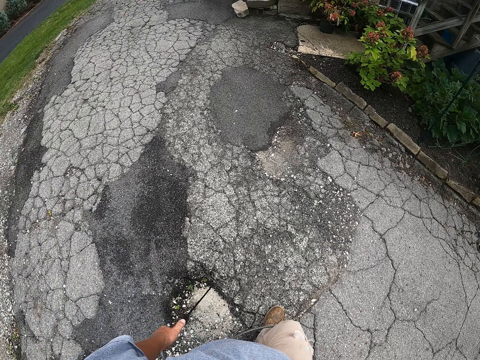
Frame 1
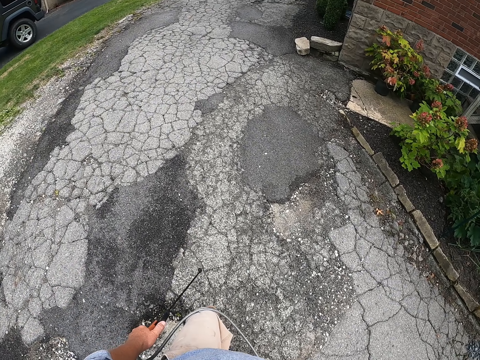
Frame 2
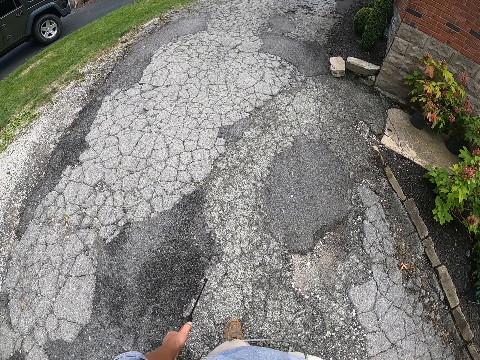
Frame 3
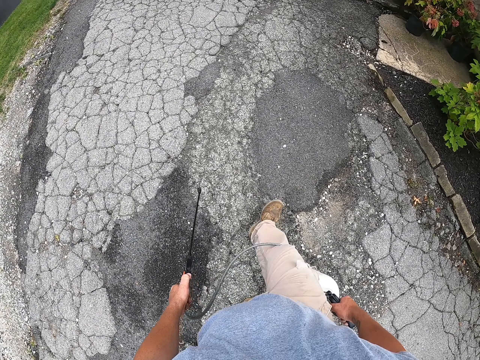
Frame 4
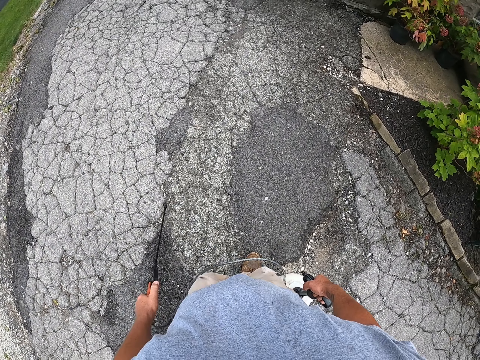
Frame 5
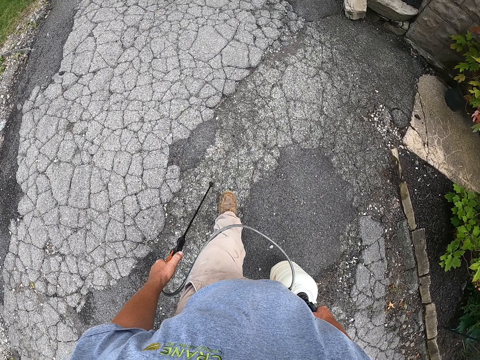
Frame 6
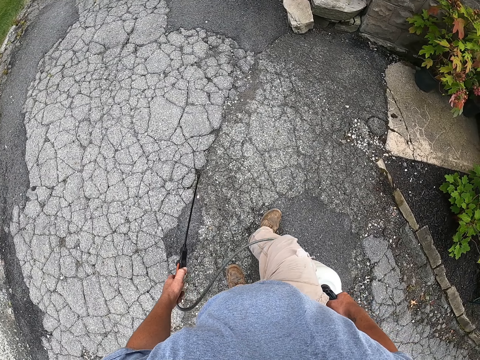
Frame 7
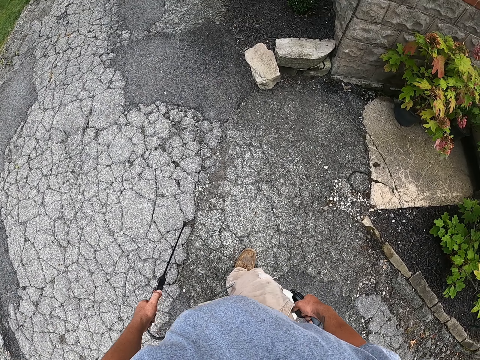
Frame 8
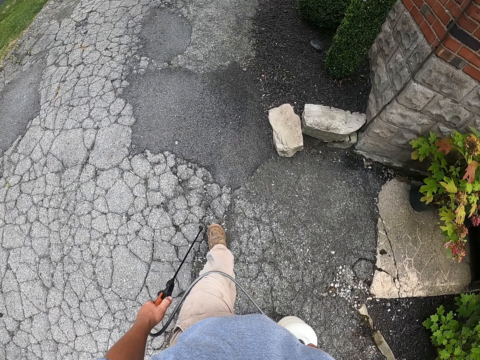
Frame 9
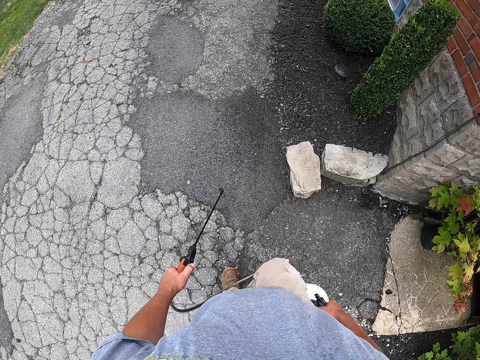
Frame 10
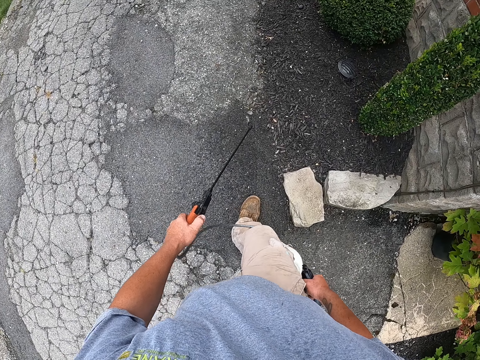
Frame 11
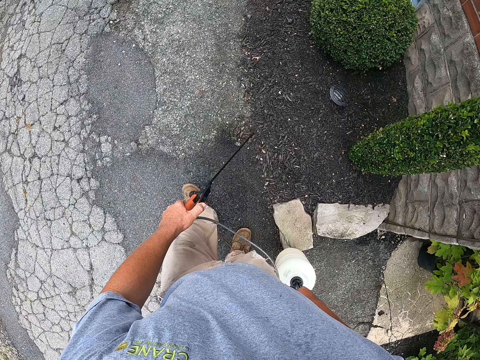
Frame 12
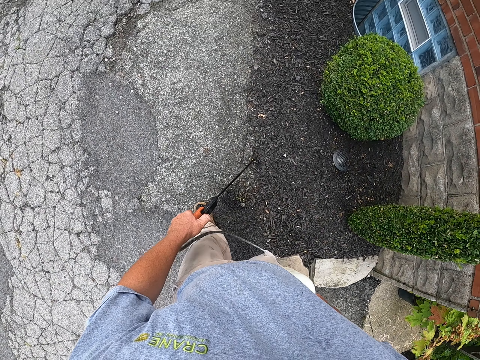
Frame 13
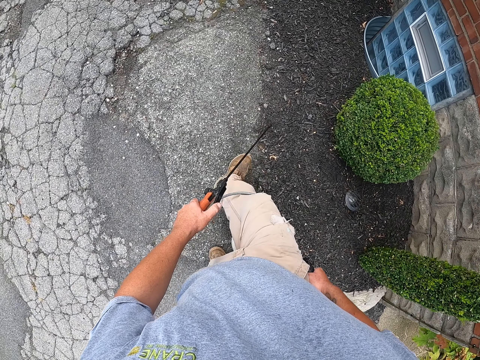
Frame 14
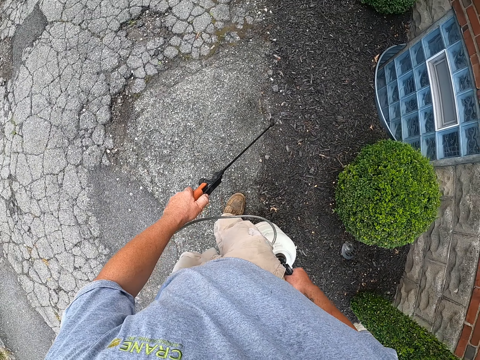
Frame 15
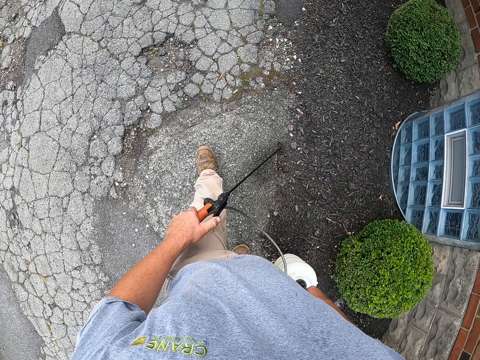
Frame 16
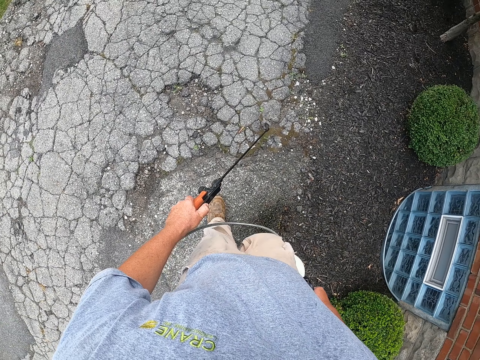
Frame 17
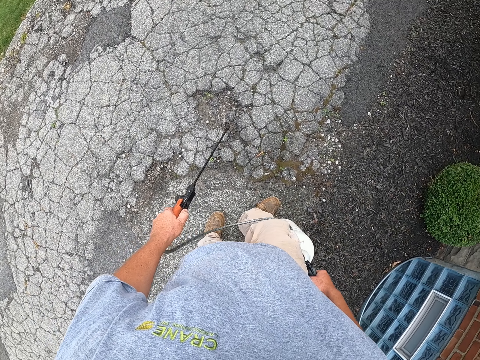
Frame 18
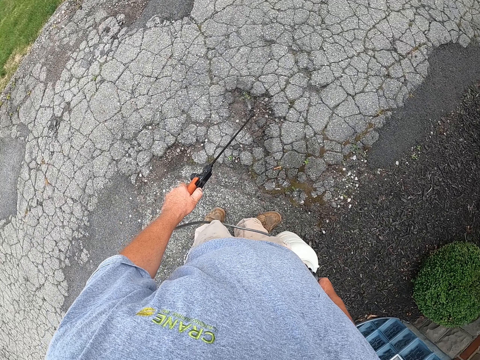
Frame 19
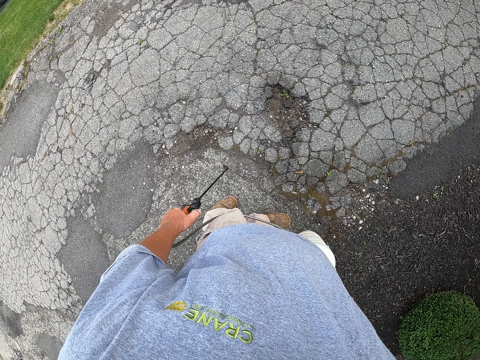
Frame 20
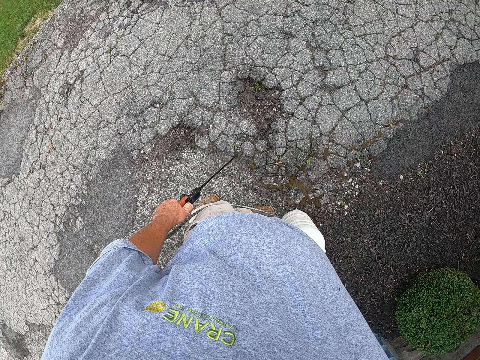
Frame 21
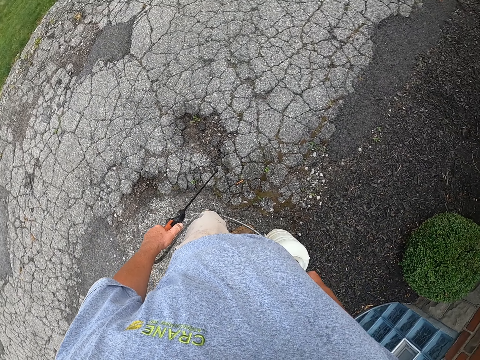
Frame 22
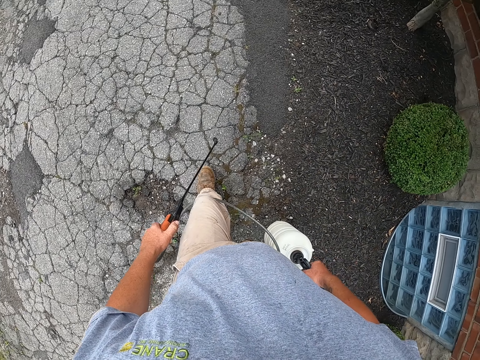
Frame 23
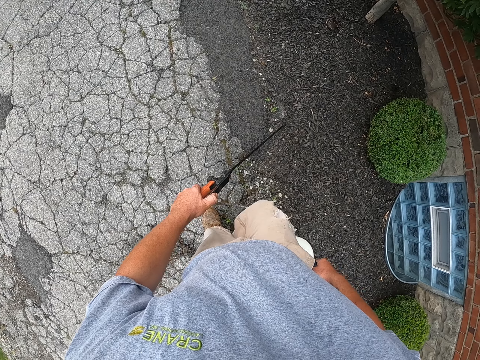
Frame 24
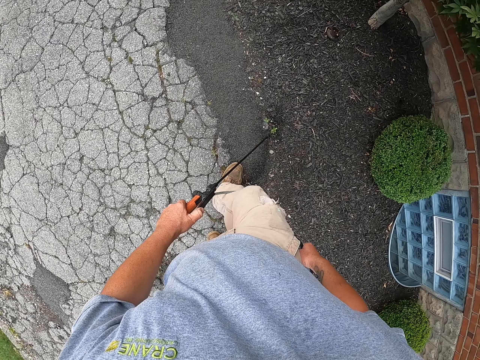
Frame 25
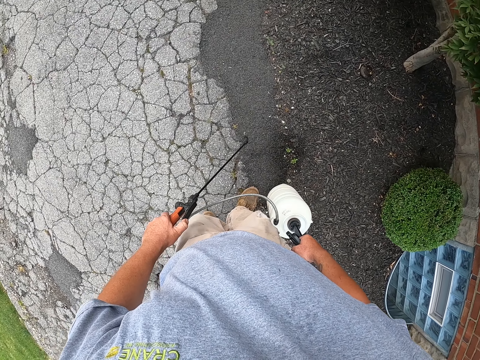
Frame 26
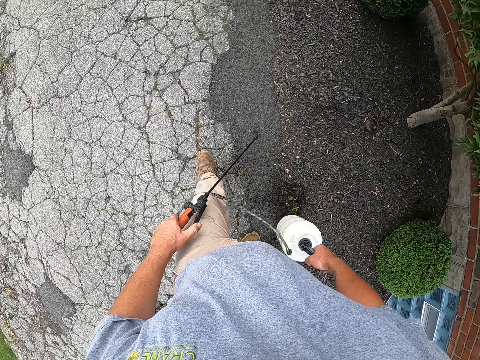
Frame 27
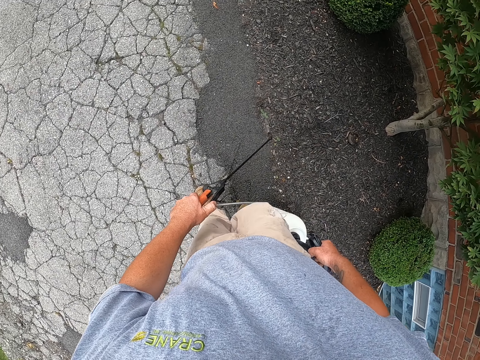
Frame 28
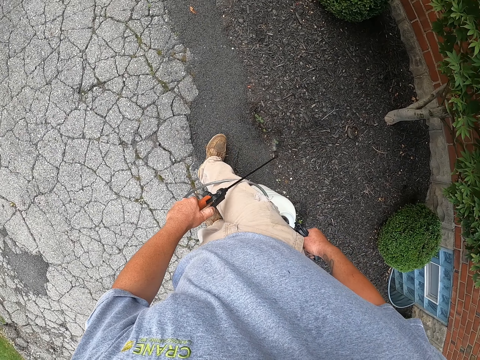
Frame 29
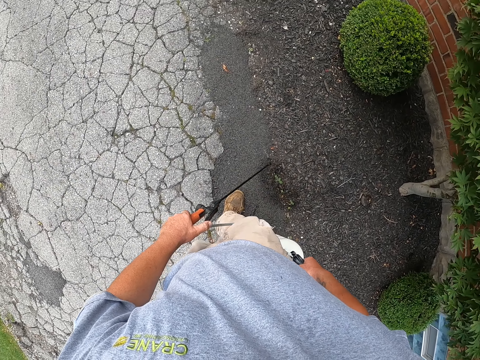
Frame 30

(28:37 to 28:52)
The camera wearer walks around. They spray water with a sprayer gun on the surface of the road where grass has grown while they walk.

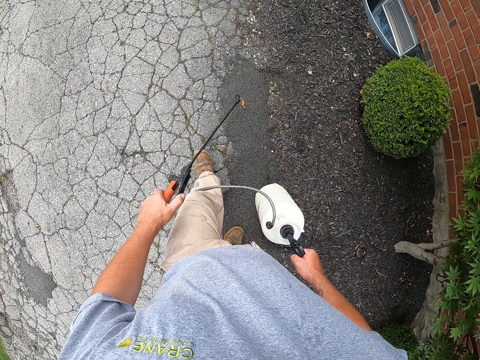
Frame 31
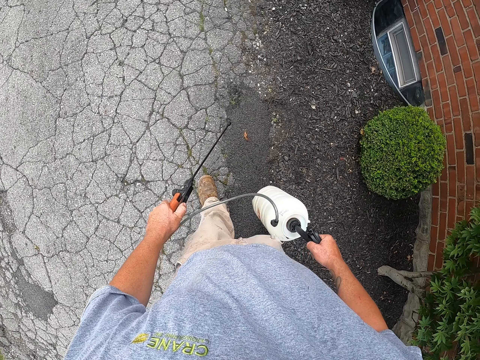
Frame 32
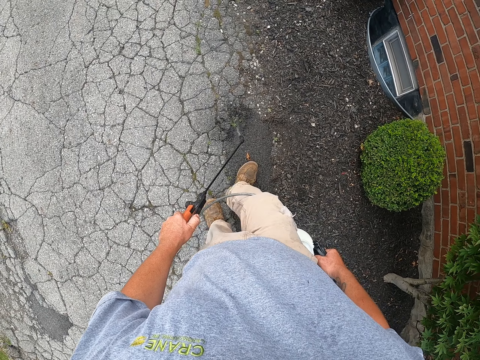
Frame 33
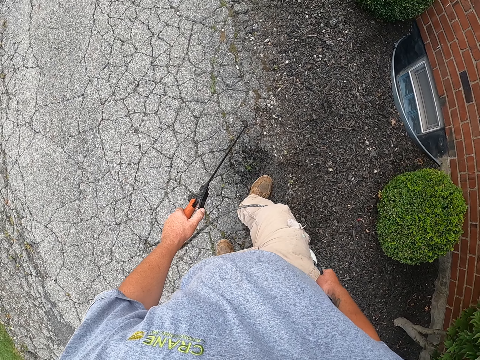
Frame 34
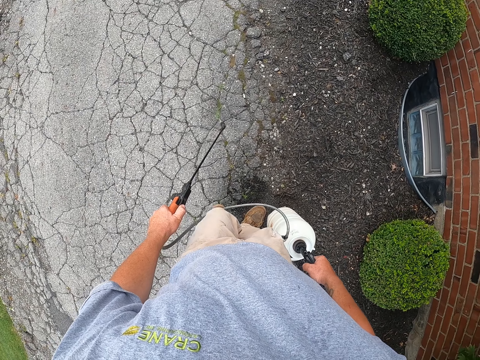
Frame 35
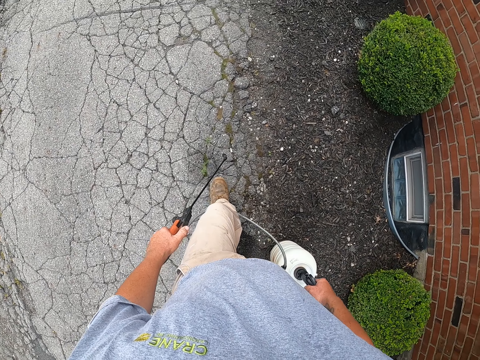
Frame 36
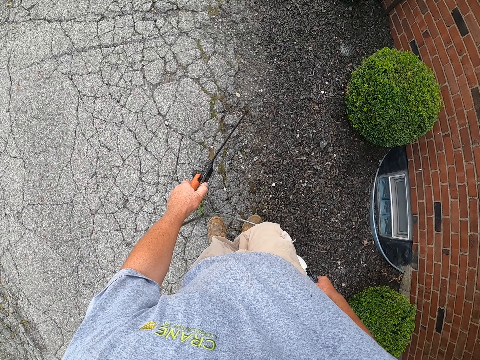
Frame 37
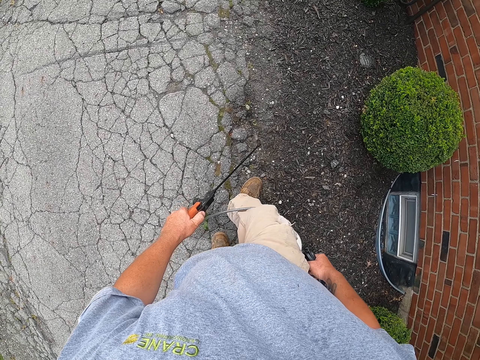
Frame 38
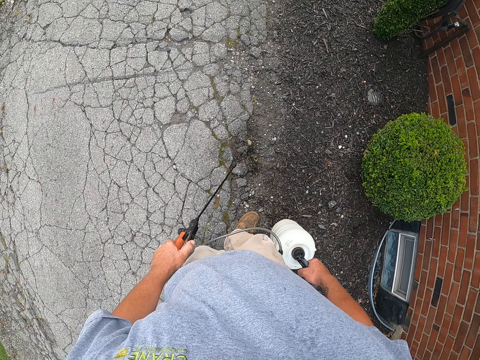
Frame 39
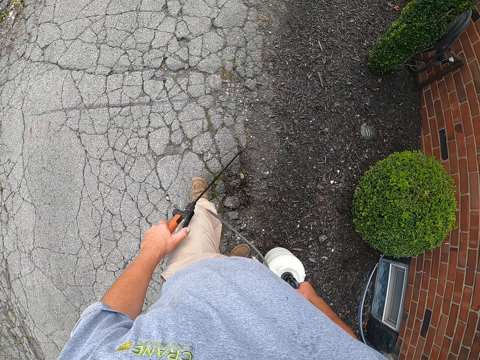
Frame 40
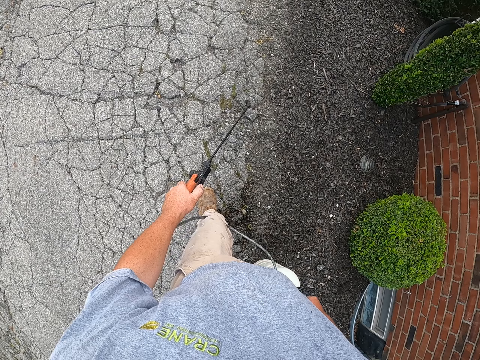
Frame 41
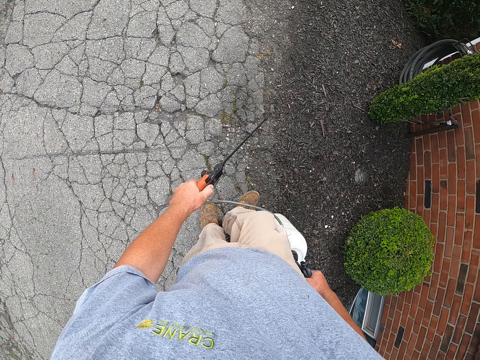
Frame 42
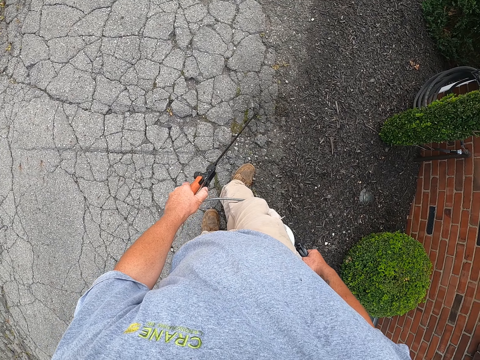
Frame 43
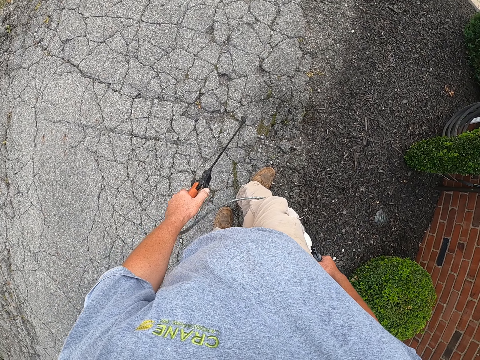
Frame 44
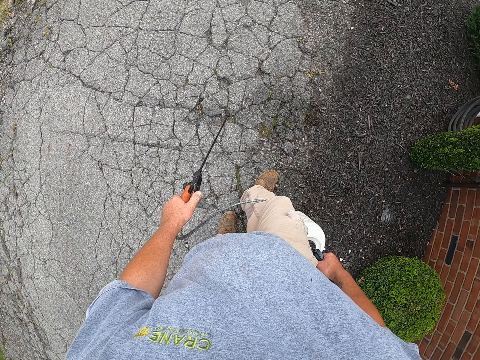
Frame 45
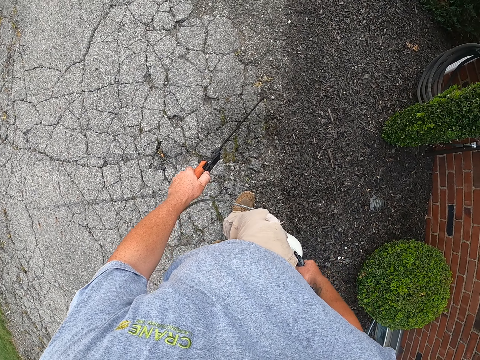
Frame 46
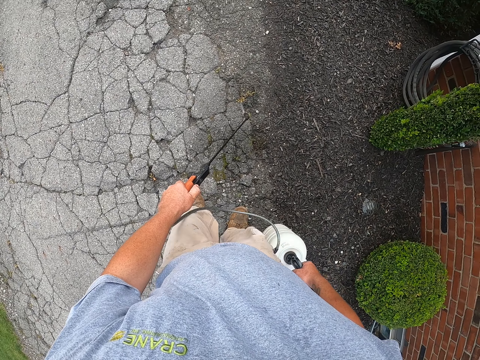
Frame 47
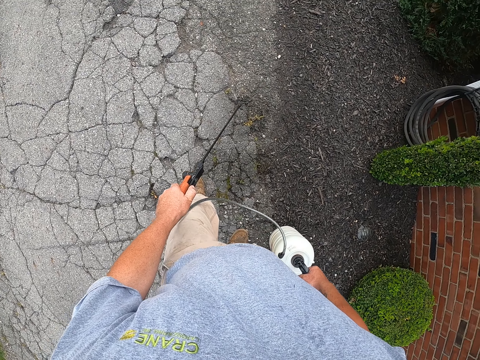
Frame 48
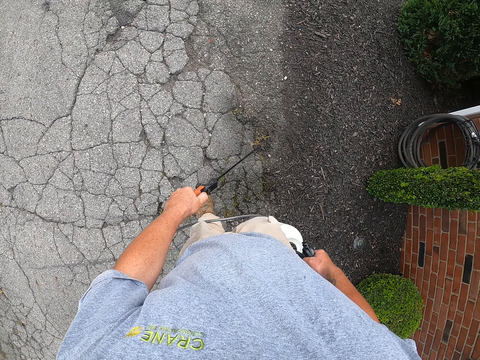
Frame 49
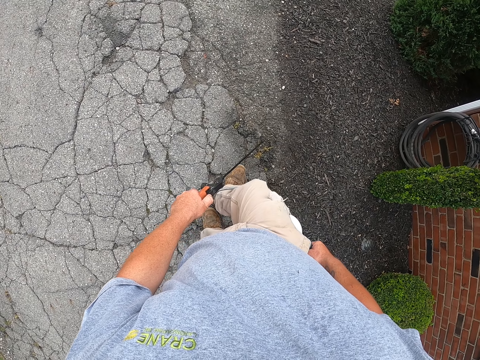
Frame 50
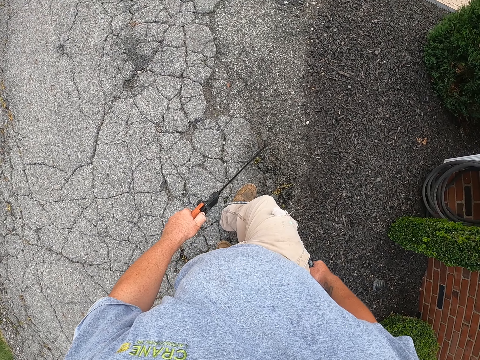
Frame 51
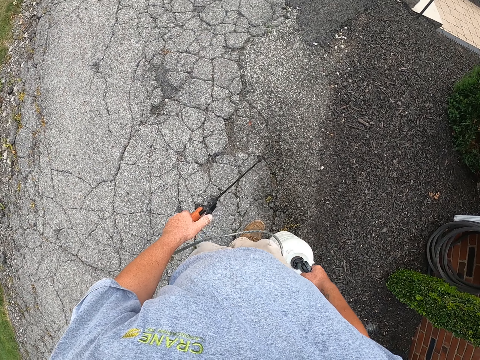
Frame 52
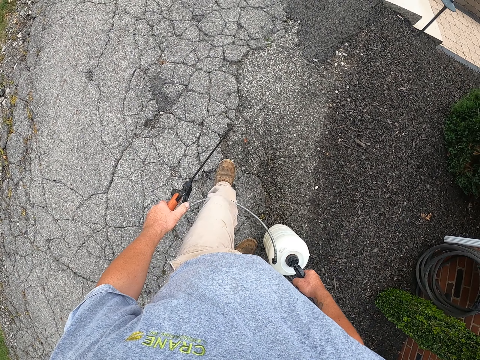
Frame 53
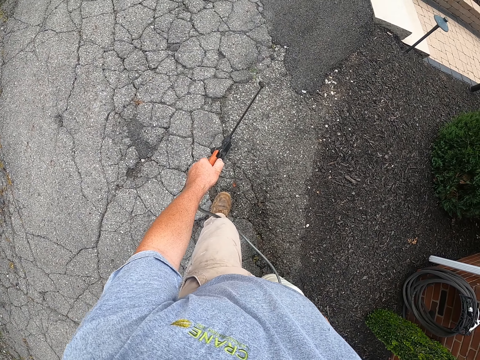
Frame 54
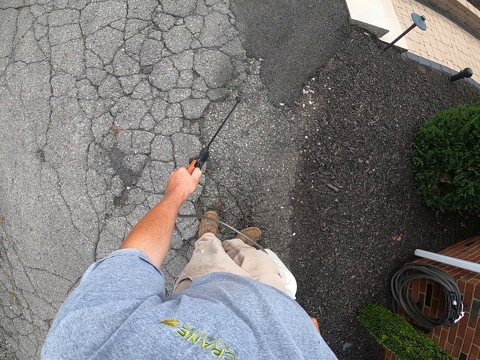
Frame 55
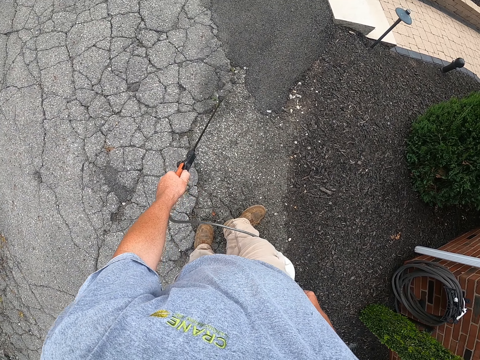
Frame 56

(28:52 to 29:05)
The camera wearer stands while they spray water on the grass. They spray water with a sprayer gun on the surface of the road that grass has grown on while they walk.
